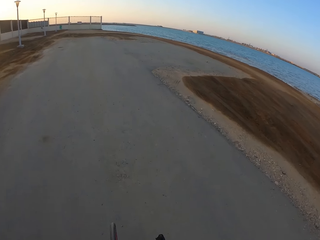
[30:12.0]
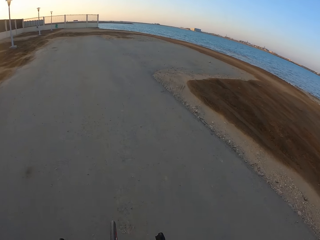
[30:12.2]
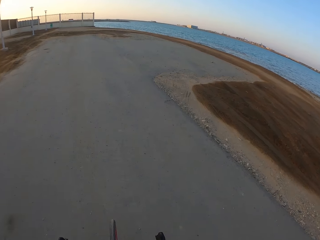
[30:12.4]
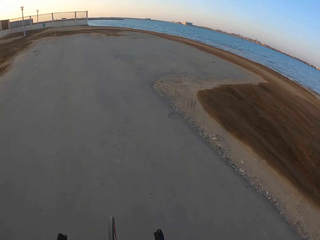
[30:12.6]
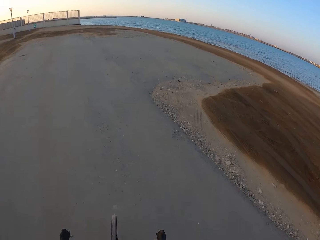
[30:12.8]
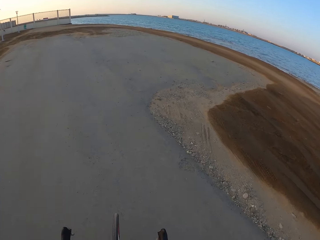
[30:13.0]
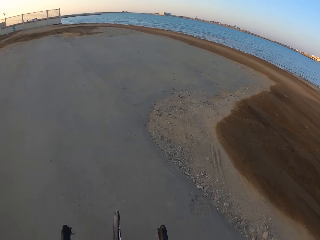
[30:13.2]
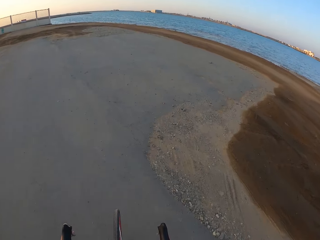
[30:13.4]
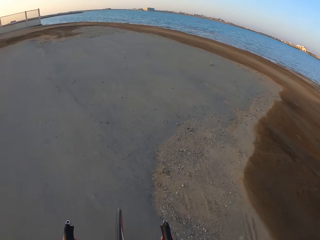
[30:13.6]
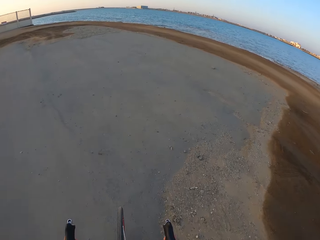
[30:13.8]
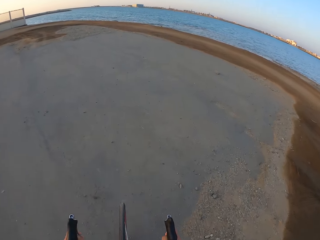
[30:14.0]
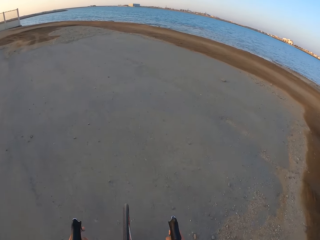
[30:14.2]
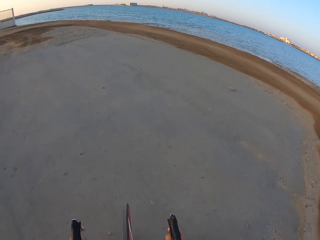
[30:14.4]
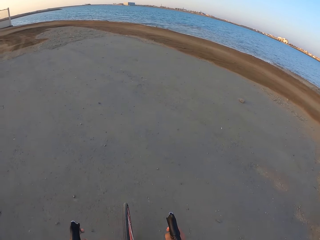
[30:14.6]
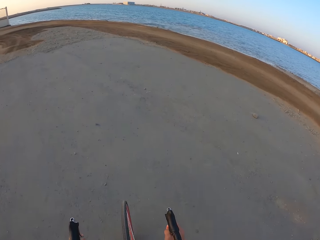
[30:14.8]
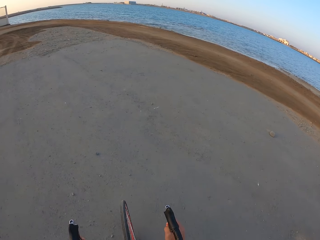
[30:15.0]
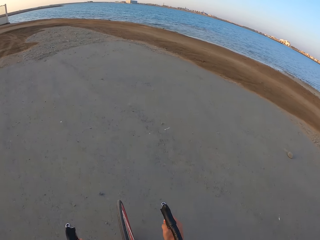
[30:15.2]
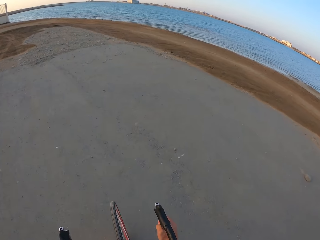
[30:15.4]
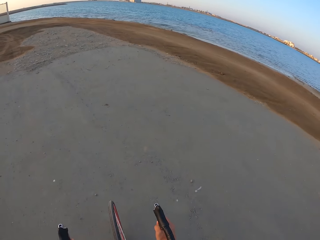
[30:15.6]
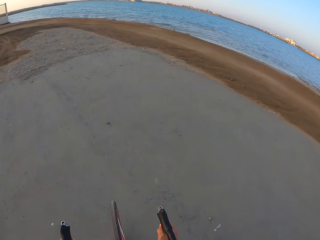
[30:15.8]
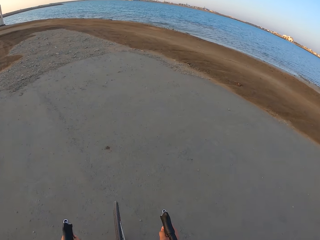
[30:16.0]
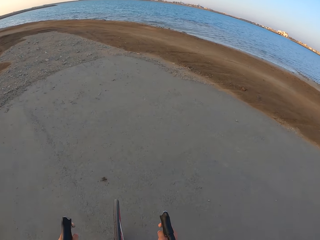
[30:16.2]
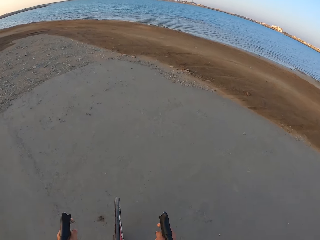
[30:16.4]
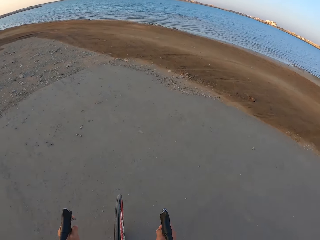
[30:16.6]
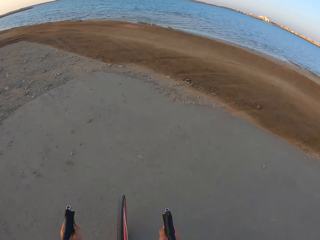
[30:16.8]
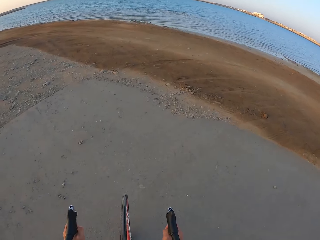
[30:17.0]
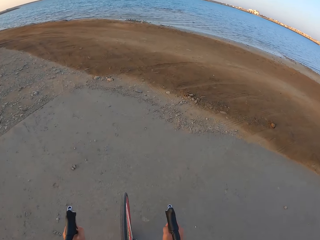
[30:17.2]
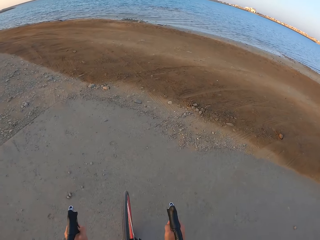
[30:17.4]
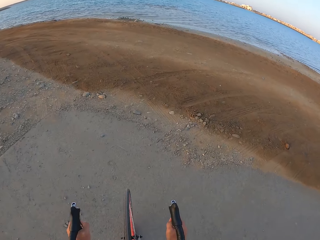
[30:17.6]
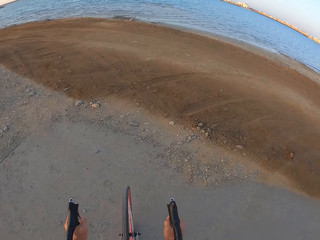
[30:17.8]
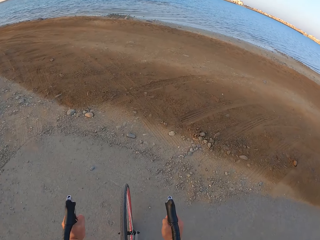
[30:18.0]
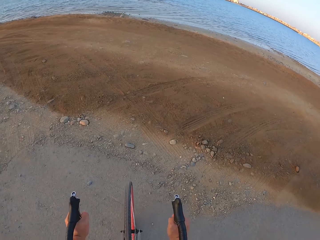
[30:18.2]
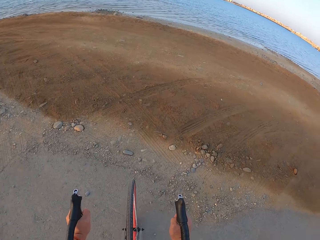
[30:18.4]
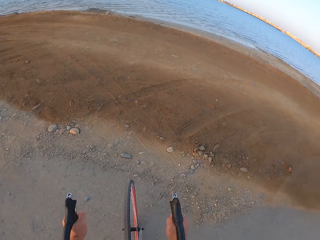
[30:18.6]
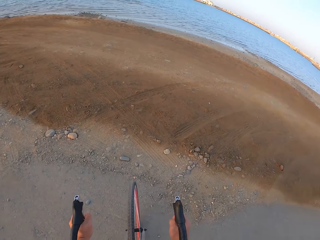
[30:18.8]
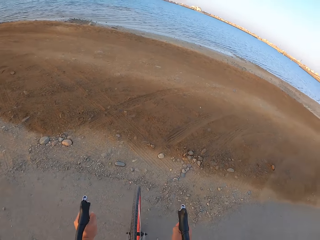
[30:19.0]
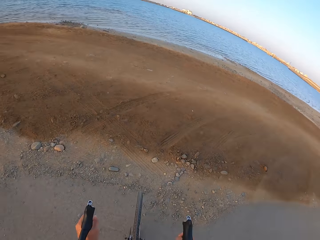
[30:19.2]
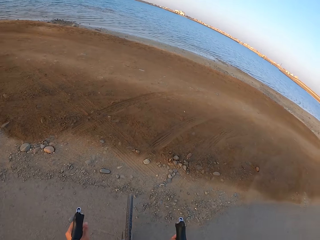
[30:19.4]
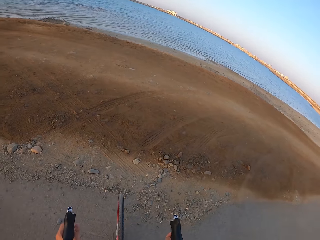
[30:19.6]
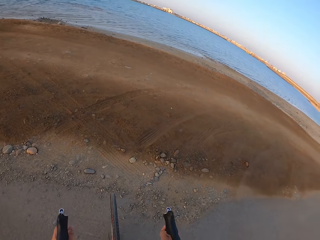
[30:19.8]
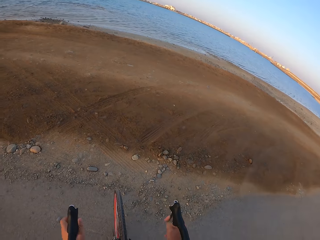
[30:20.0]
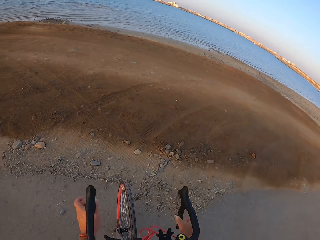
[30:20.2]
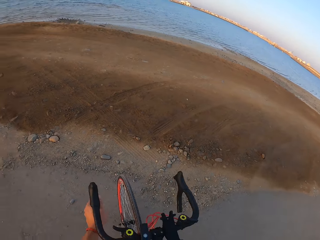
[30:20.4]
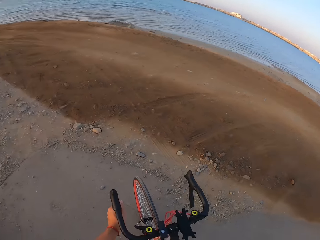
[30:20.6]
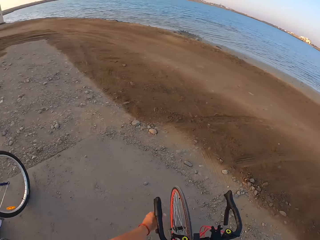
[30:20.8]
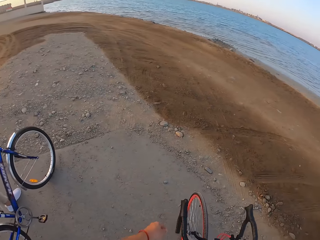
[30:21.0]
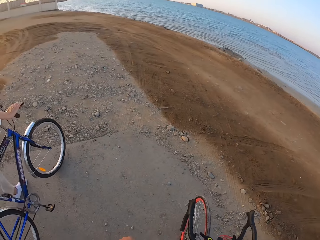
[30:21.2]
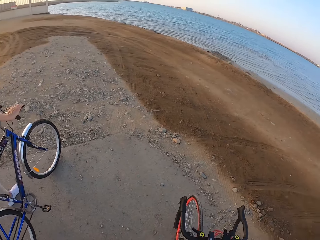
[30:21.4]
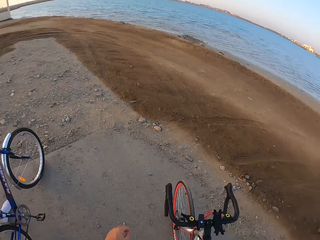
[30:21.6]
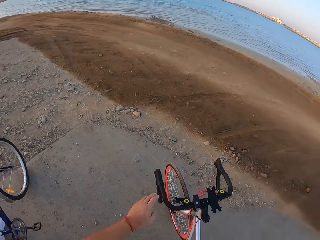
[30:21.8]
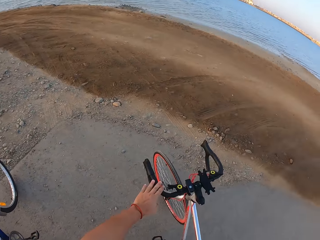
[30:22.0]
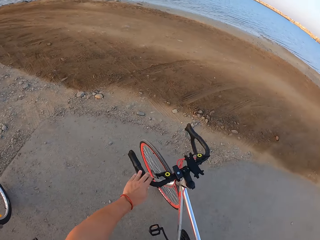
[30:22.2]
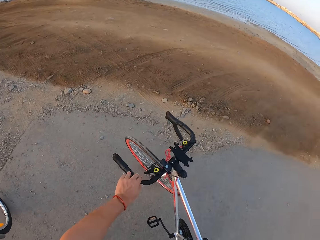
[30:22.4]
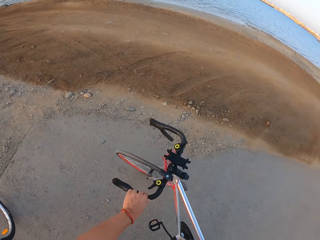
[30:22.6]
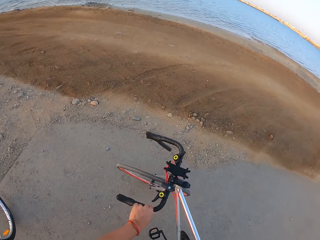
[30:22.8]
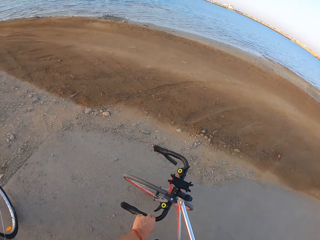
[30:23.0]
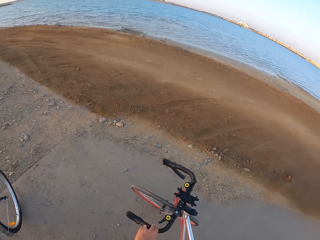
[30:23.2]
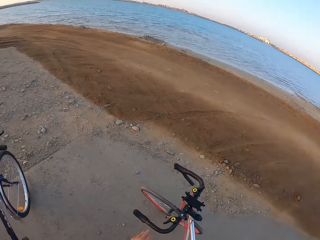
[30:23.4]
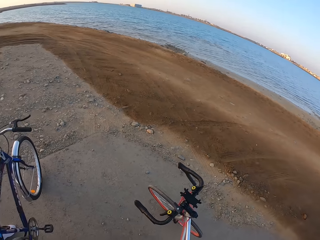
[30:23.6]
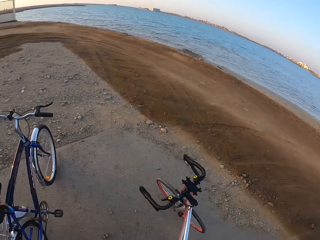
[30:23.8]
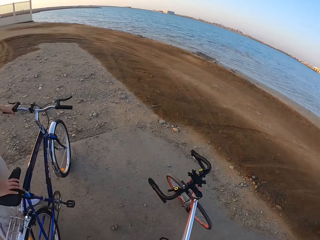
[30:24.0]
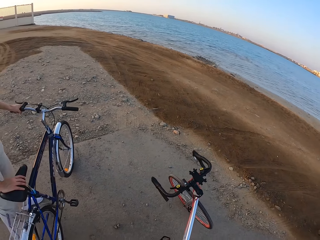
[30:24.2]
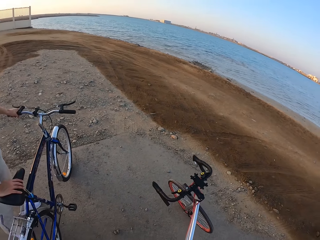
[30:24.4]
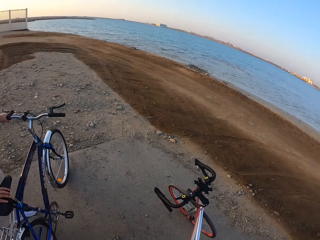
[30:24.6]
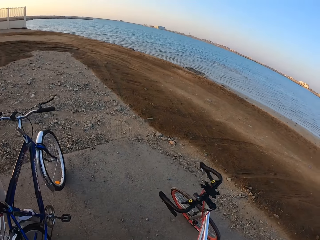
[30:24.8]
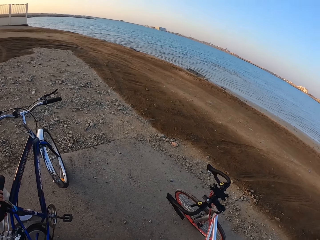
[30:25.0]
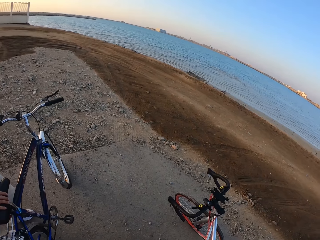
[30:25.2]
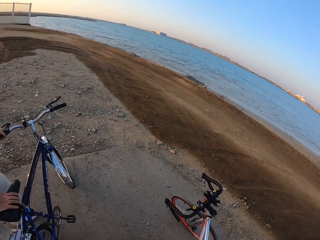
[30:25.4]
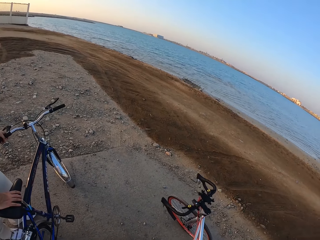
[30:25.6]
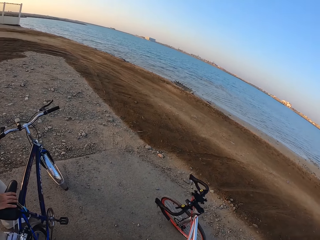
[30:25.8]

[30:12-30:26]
The camera wearer looks around. A man looks around. The camera wearer stops at the shores. The man stops at the shores. The camera wearer moves the bicycle.

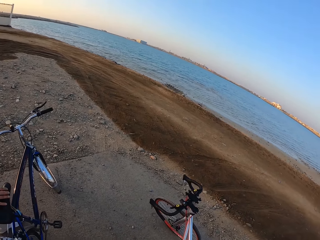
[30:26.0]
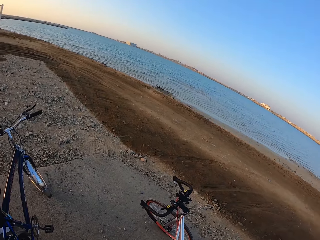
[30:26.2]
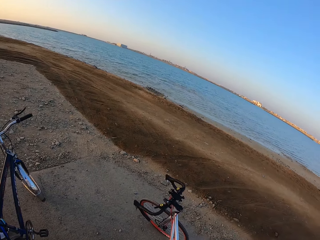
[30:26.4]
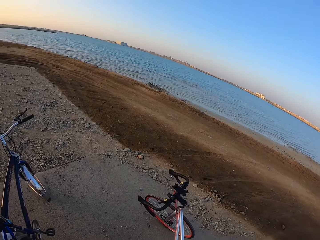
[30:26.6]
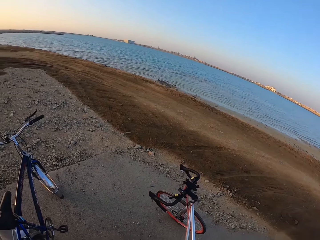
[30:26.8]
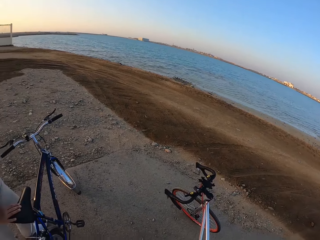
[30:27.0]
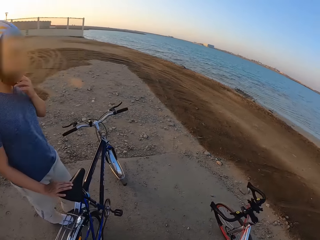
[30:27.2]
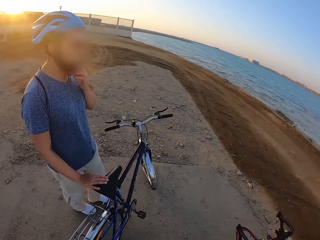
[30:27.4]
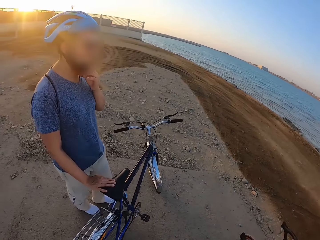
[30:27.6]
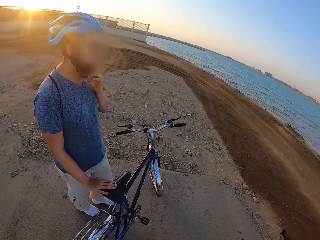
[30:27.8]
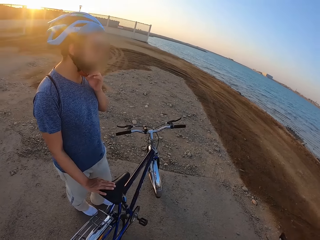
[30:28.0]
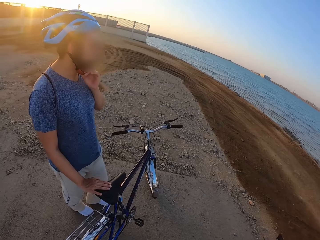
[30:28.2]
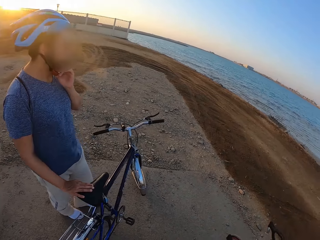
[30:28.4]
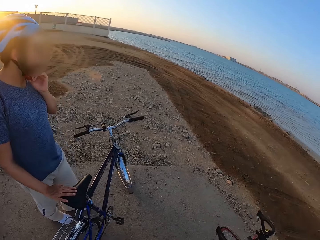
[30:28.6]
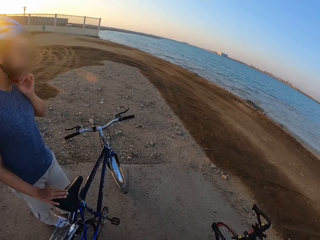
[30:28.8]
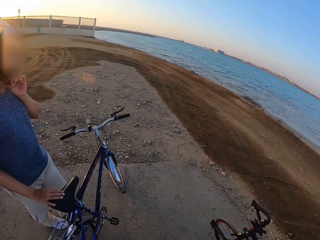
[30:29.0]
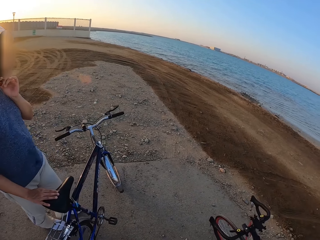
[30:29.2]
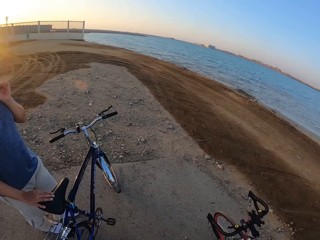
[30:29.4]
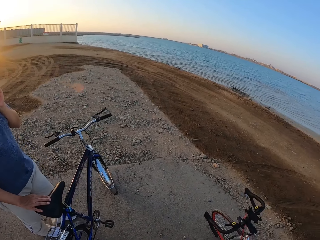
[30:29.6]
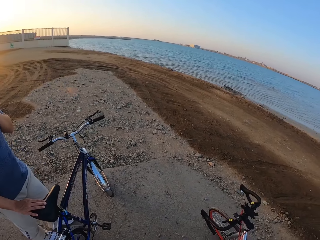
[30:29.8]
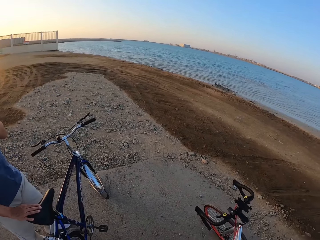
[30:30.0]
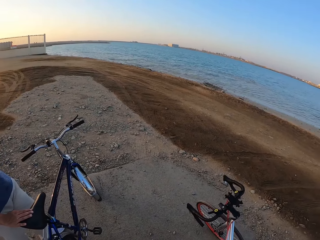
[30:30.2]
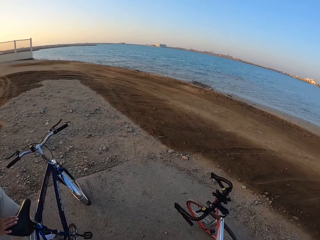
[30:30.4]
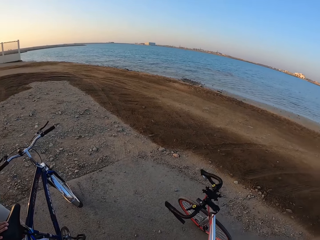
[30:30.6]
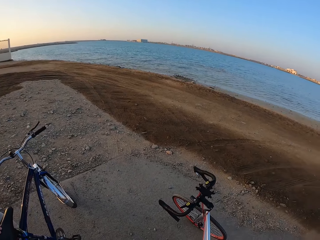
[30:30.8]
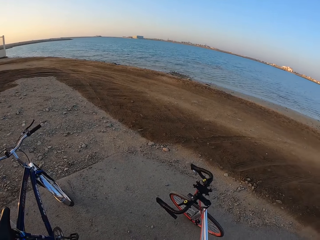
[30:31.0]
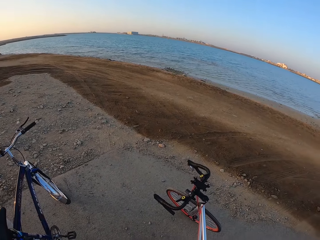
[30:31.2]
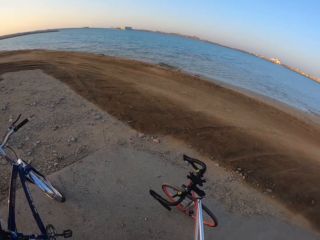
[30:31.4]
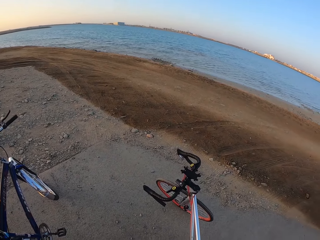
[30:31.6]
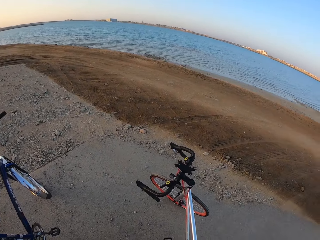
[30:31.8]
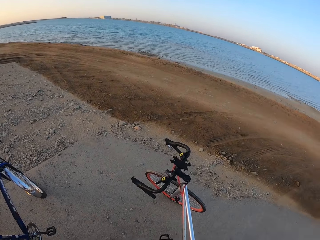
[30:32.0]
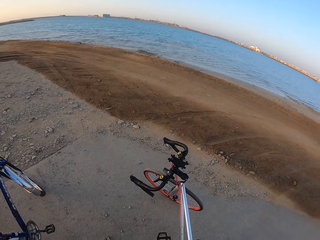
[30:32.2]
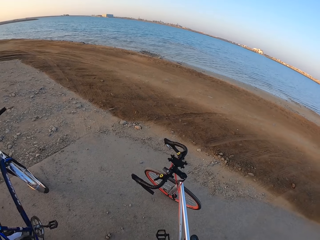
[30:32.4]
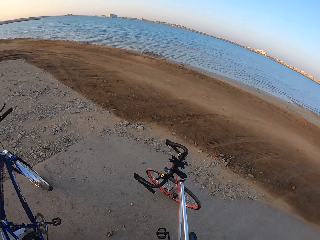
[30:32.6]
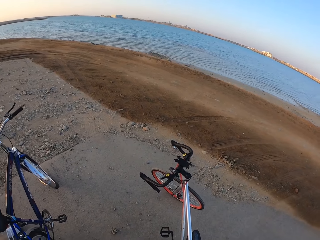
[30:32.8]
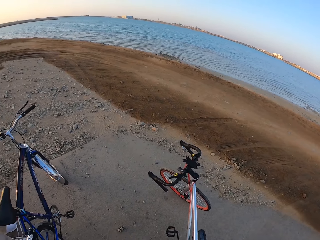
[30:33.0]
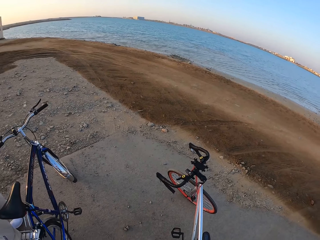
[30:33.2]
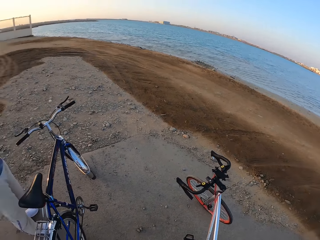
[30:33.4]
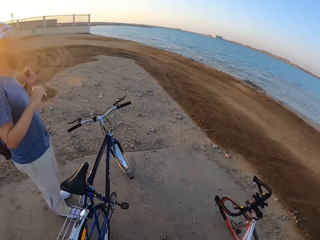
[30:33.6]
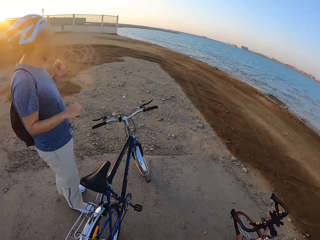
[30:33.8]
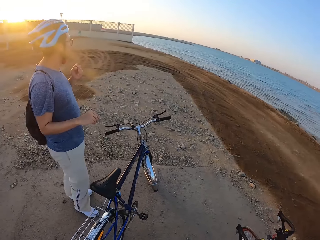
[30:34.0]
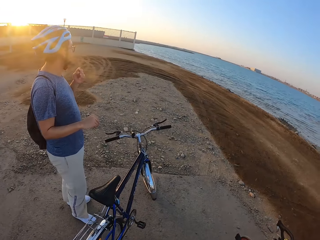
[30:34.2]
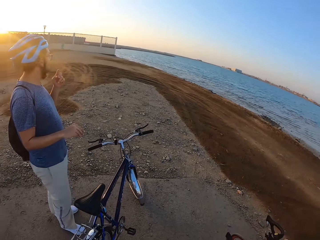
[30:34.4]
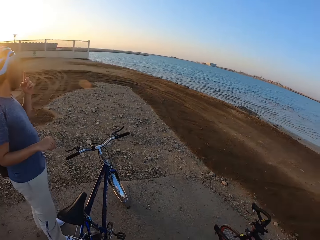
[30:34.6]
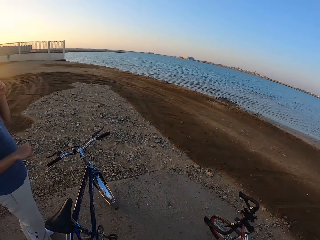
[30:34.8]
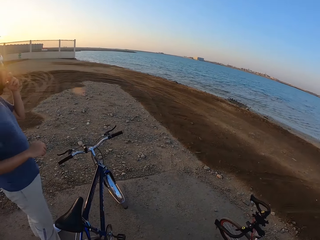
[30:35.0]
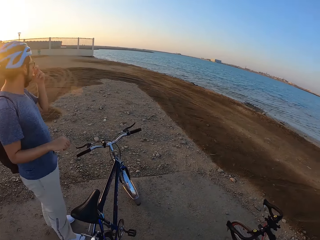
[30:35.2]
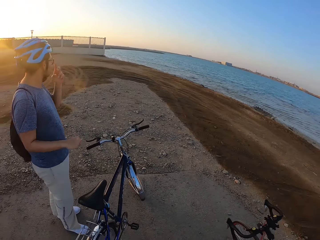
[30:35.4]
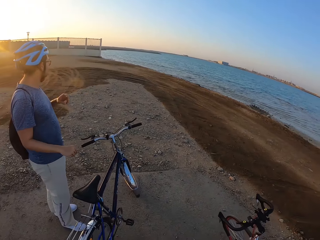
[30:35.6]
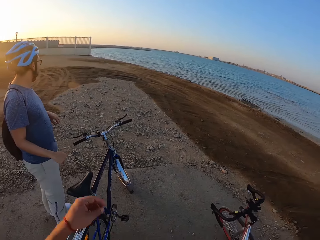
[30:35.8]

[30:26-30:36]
A man looks around and nods the head. The camera wearer looks around. The man moves the hand.
